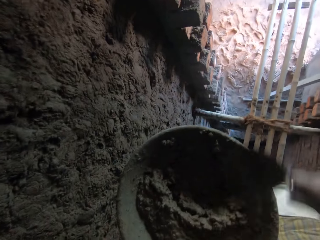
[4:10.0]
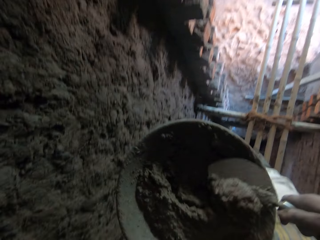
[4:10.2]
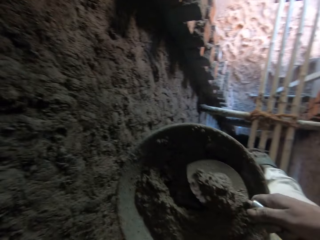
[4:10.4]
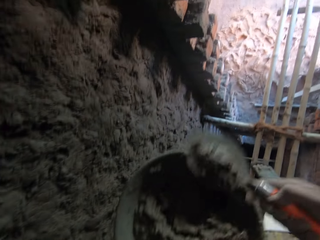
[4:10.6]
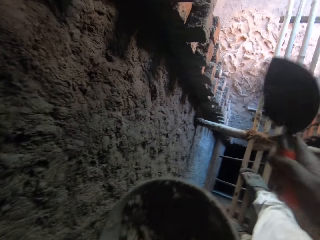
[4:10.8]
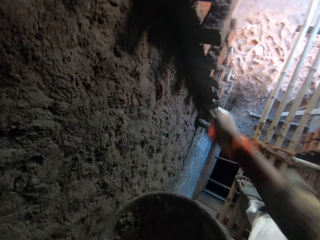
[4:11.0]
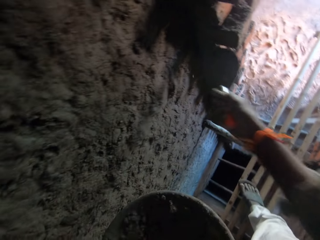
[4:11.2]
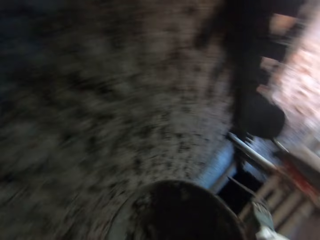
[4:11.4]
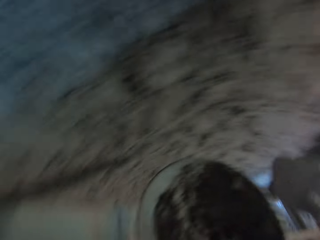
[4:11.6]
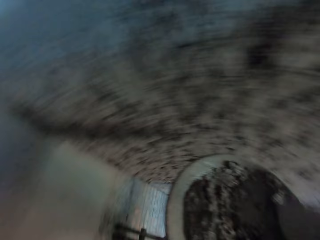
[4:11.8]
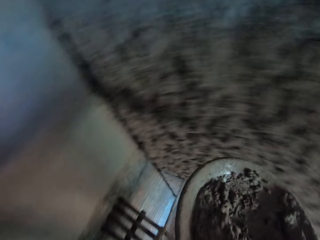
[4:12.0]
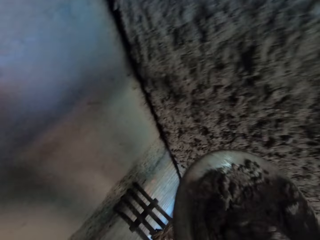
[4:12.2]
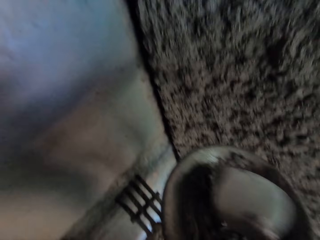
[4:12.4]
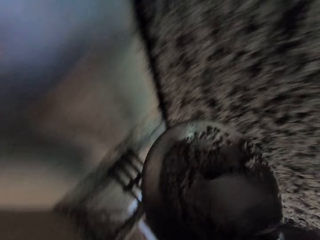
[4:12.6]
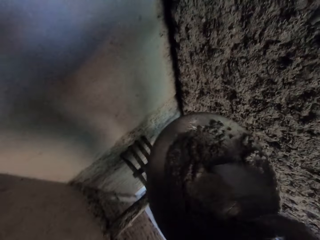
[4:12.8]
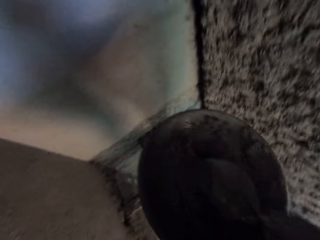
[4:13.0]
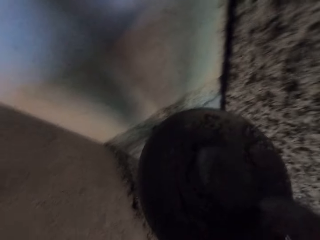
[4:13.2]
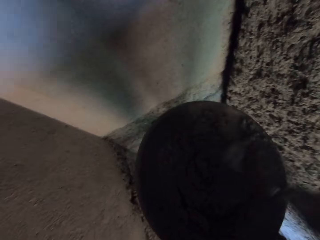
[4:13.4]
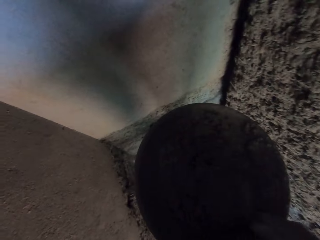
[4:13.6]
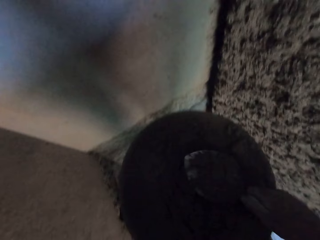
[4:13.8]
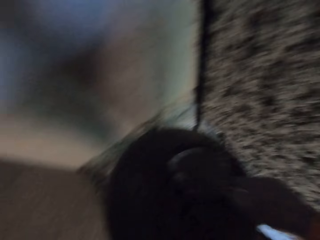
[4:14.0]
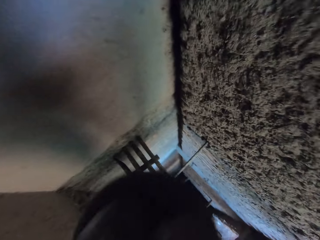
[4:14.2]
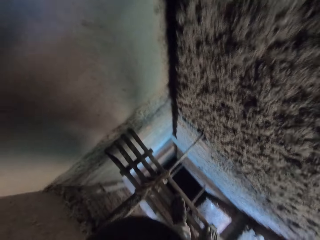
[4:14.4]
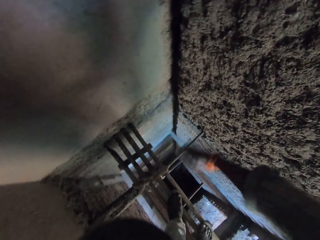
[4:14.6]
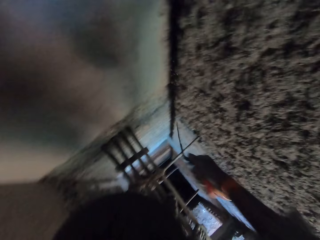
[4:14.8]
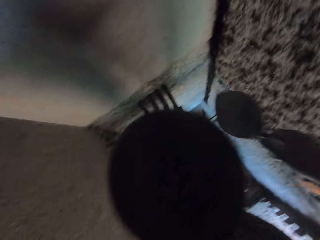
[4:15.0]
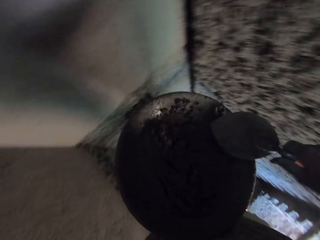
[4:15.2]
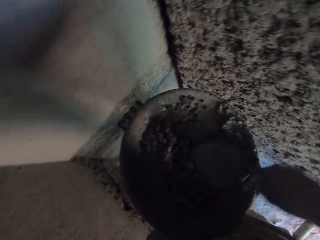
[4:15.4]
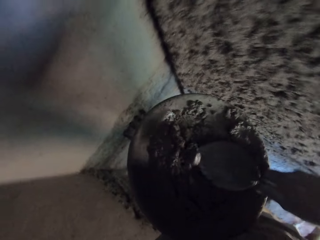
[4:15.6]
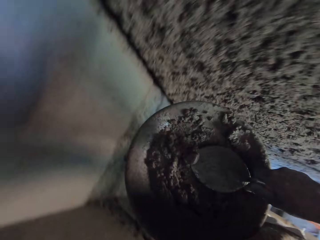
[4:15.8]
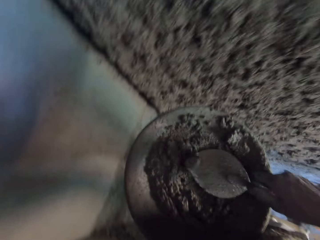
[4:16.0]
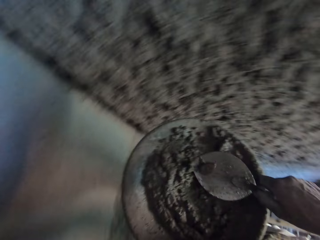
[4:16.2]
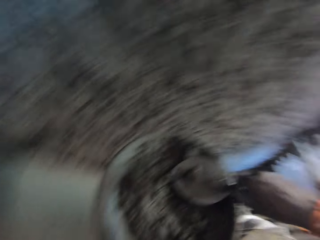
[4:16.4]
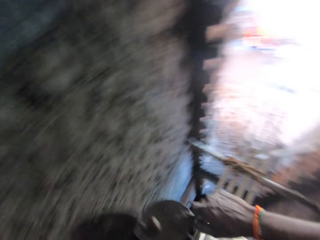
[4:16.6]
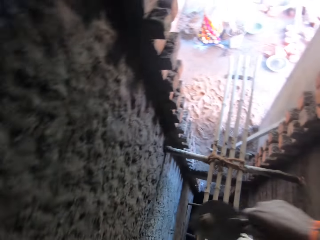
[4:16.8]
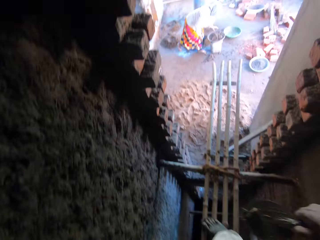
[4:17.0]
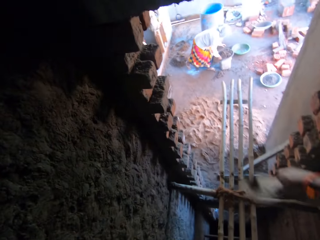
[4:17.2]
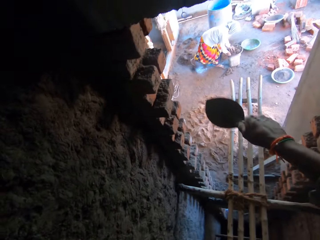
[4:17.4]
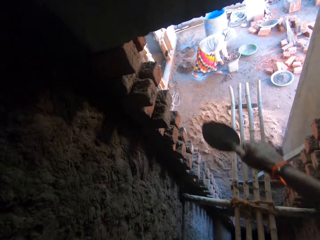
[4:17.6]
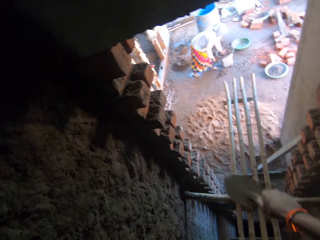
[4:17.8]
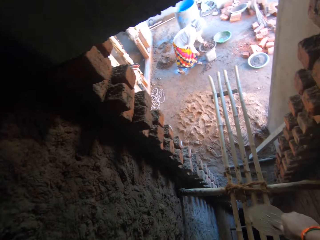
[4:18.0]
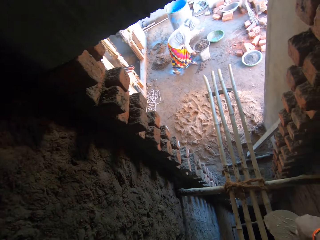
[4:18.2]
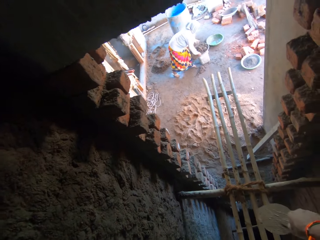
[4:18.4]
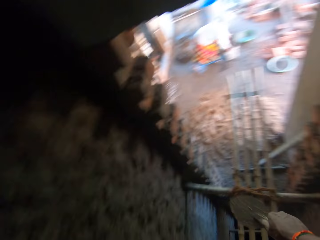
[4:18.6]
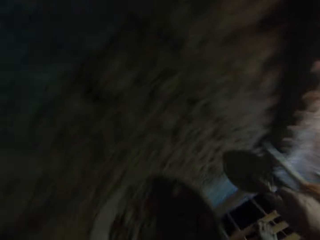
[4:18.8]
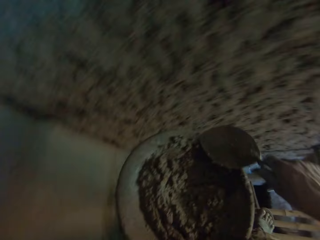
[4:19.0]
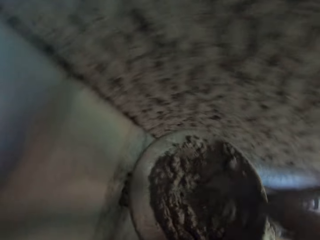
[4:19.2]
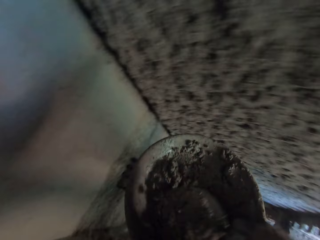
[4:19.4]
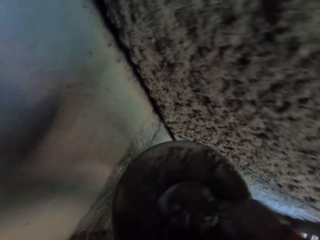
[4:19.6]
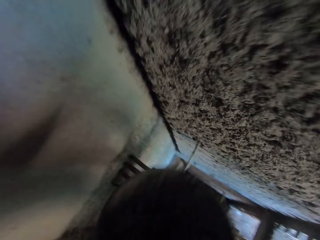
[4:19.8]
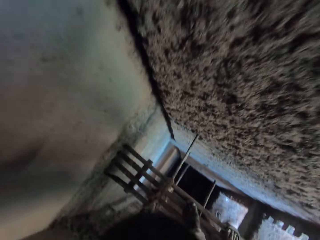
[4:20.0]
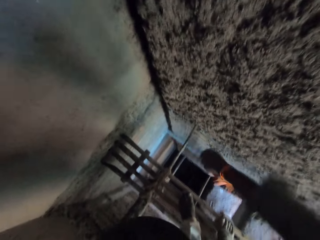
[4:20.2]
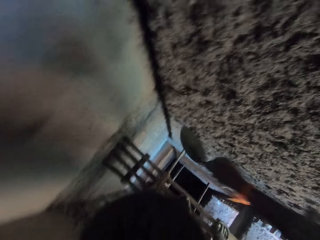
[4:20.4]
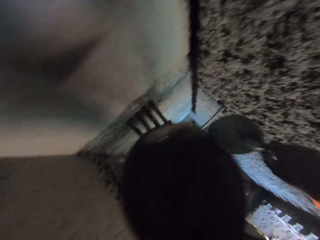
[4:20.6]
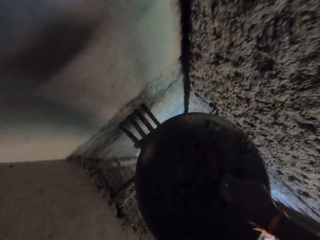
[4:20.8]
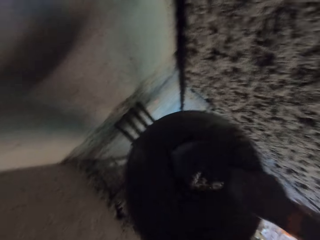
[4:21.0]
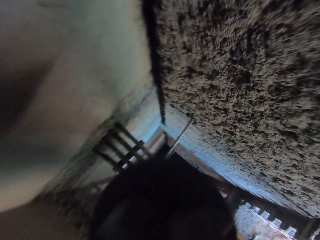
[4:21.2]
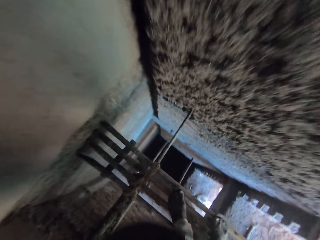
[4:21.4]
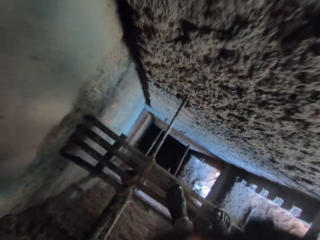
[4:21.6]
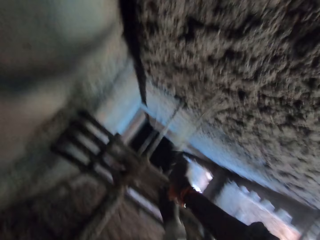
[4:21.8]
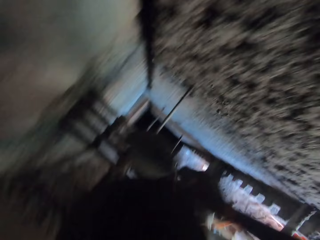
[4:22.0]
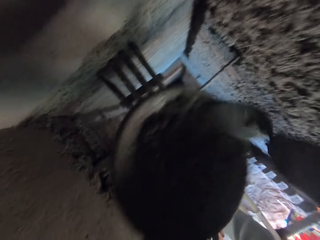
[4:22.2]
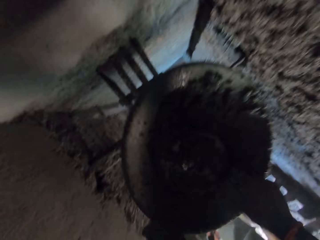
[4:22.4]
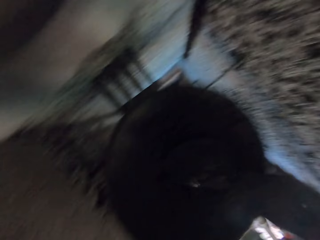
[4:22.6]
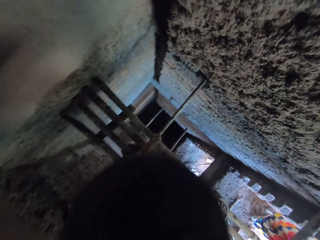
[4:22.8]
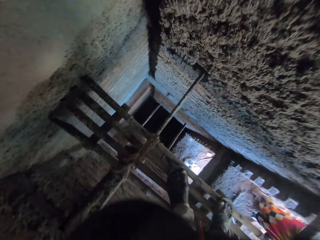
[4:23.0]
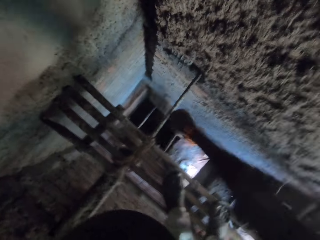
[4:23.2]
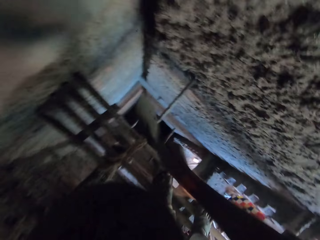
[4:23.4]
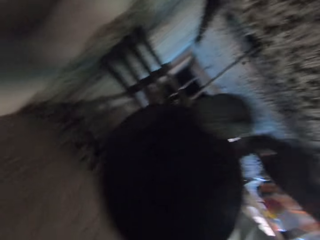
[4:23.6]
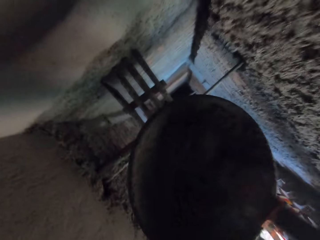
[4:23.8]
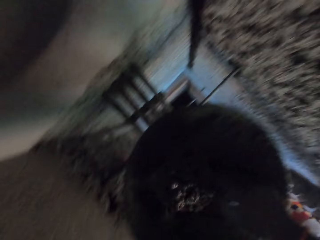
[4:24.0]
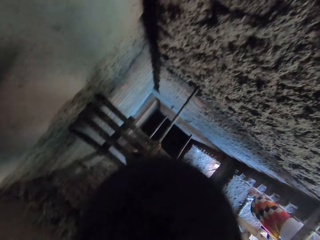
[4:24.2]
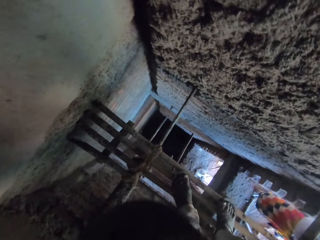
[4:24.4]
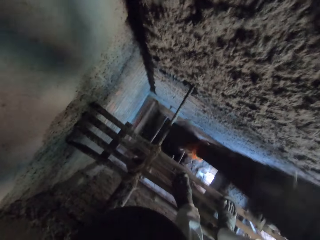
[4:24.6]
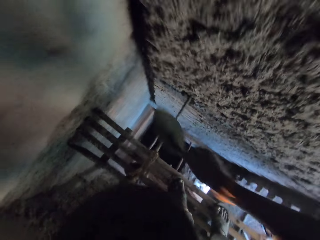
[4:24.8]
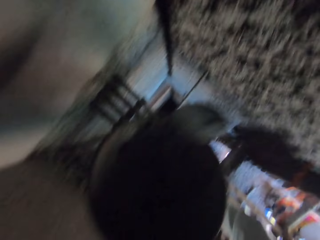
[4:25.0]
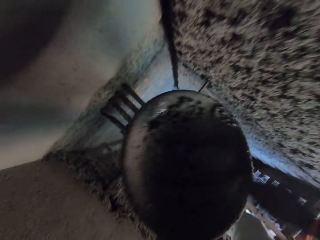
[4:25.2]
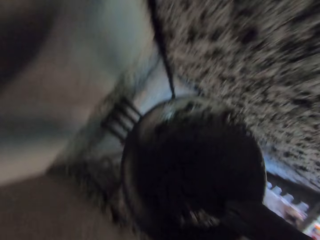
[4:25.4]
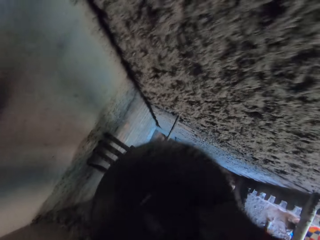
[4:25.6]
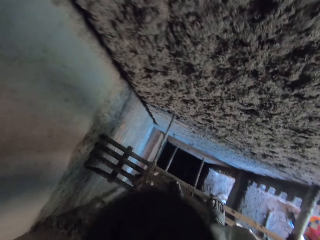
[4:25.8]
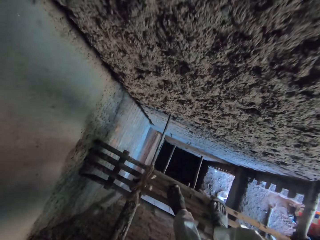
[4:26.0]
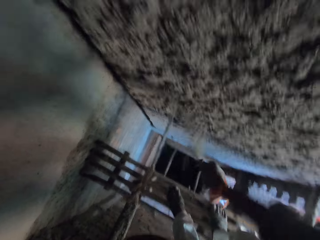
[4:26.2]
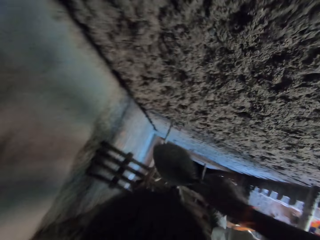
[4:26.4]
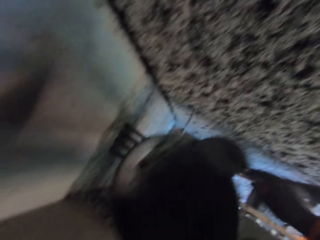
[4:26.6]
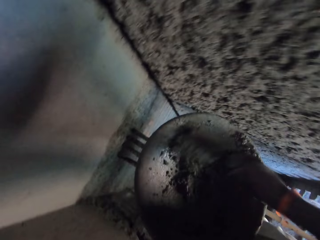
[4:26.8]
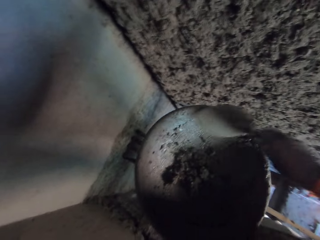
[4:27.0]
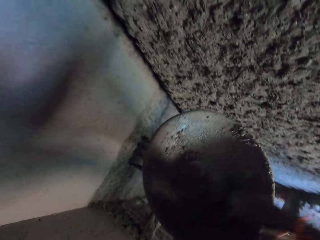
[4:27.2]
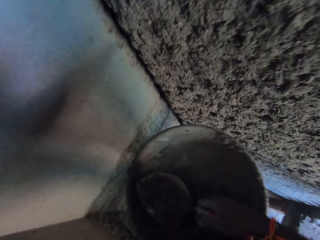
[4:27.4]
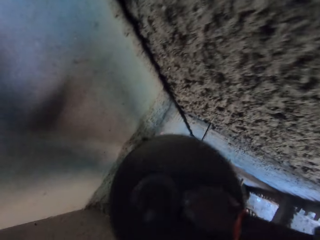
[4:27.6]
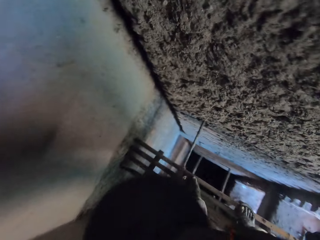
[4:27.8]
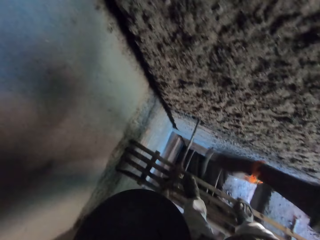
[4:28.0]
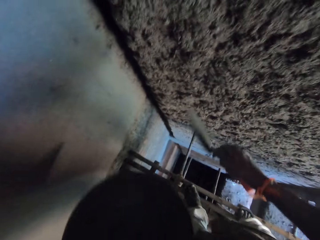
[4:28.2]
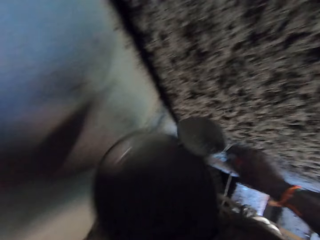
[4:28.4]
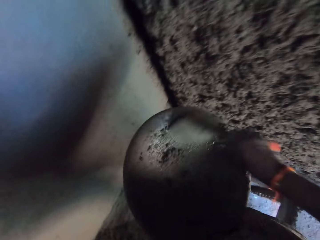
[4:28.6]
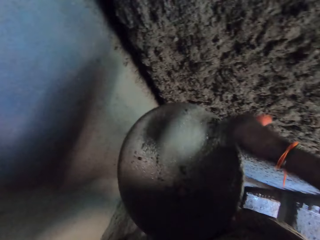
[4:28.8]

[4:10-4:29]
The camera wearer takes mortar from the head pan with the hand trowel in his right hand. He plasters the mortar on the wall with the hand trowel in his right hand. He mixes the mortar in the head pan with the hand trowel in his right hand. He takes mortar from the head pan with the hand trowel in his right hand. He plasters the mortar on the wall with the hand trowel in his right hand. He removes a stone from the mortar in the head pan with the hand trowel in his right hand. He throws the stone on the floor with the hand trowel in his right hand. The woman picks a stone from the head pan of mortar with her left hand. The woman throws the stone on the floor with her left hand. The camera wearer takes mortar from the head pan with the hand trowel in his right hand. He plasters the mortar on the wall with the hand trowel in his right hand. He takes mortar from the head pan with the hand trowel in his right hand. He plasters the mortar on the wall with the hand trowel in his right hand. He takes mortar from the head pan with the hand trowel in his right hand. He plasters the mortar on the wall with the hand trowel in his right hand. He takes mortar from the head pan with the hand trowel in his right hand. He plasters the mortar on the wall with the hand trowel in his right hand. He takes mortar from the head pan with the hand trowel in his right hand. He plasters the mortar on the wall with the hand trowel in his right hand. He takes mortar from the head pan with the hand trowel in his right hand. He plasters the mortar on the wall with the hand trowel in his right hand.

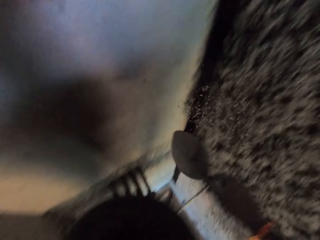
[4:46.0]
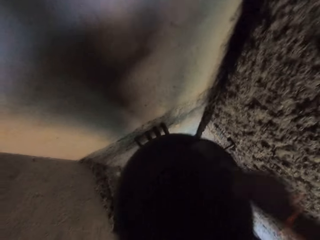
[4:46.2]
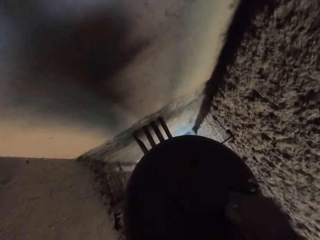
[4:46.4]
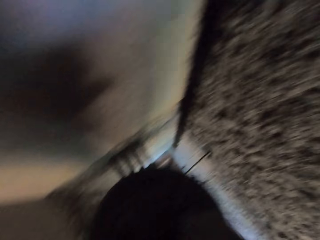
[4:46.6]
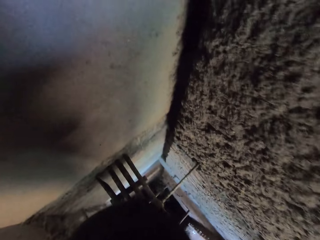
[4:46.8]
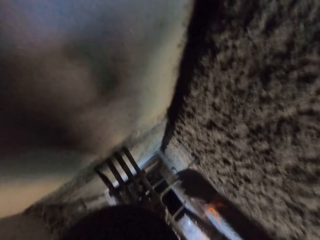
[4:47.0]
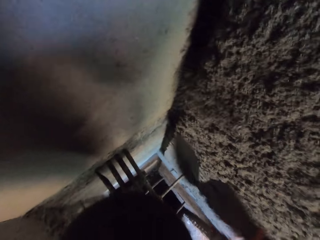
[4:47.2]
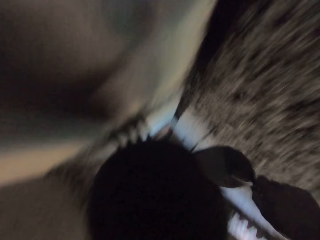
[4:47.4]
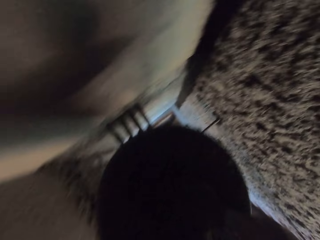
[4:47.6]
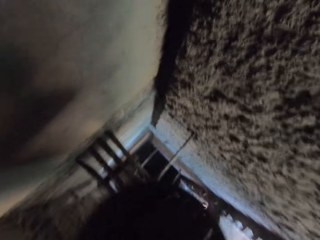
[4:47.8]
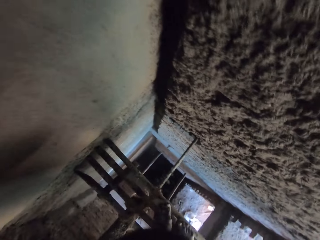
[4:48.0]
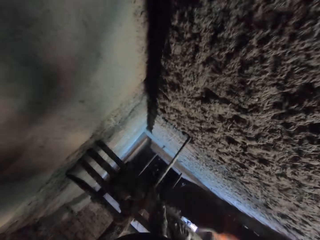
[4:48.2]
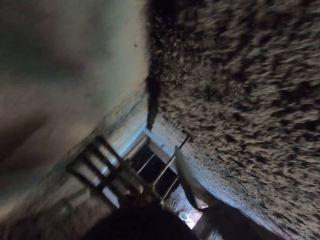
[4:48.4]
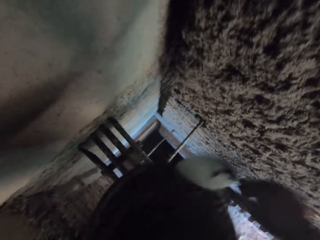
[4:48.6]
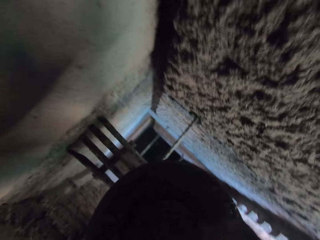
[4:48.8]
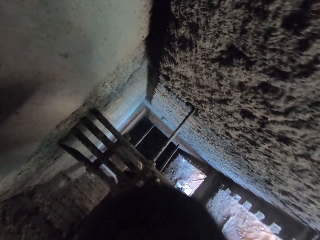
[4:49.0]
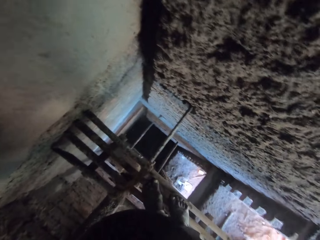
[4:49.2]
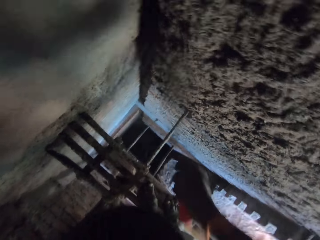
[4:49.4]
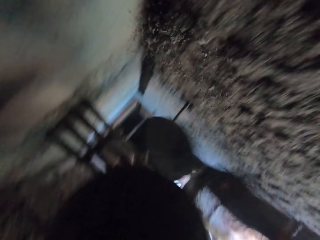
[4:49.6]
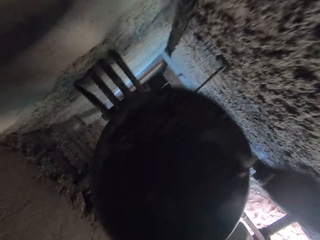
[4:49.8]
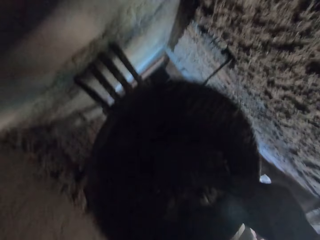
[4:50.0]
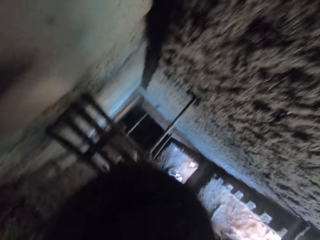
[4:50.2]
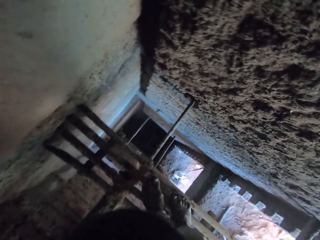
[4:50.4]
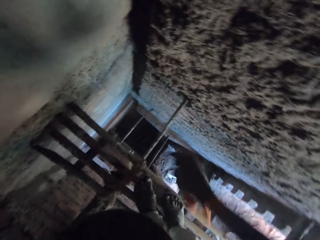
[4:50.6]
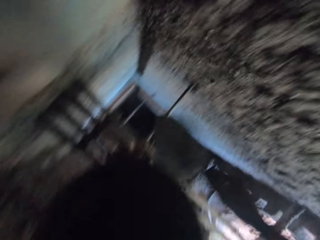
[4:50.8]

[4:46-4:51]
The camera wearer throws the mortar on the wall of the building with the hand trowel in his right hand. He scoops mortar from the head pan in his left hand with the hand trowel in his right hand. He throws the mortar on the wall of the building with the hand trowel in his right hand. He scoops mortar from the head pan in his left hand with the hand trowel in his right hand. He throws the mortar on the wall of the building with the hand trowel in his right hand. He scoops mortar from the head pan in his left hand with the hand trowel in his right hand. He throws the mortar on the wall of the building with the hand trowel in his right hand. He scoops mortar from the head pan in his left hand with the hand trowel in his right hand.
